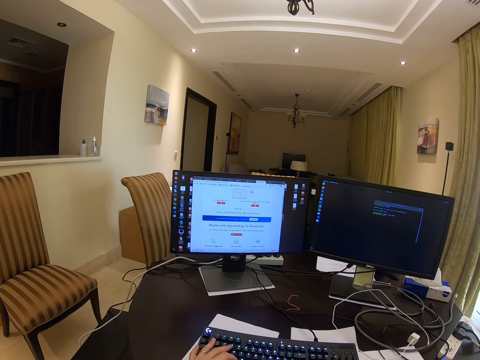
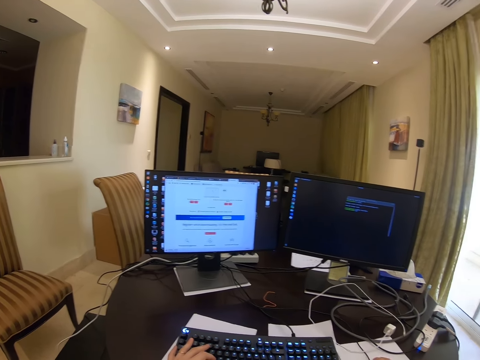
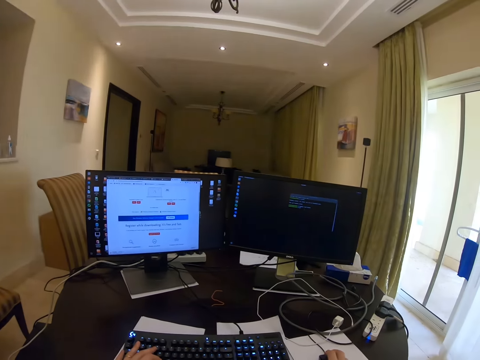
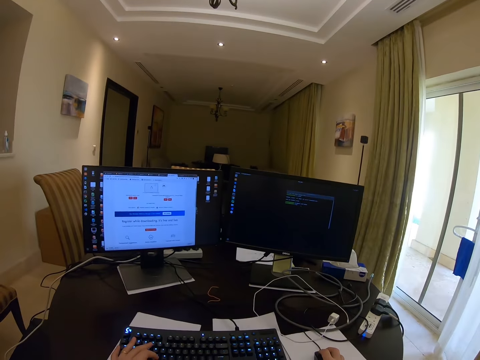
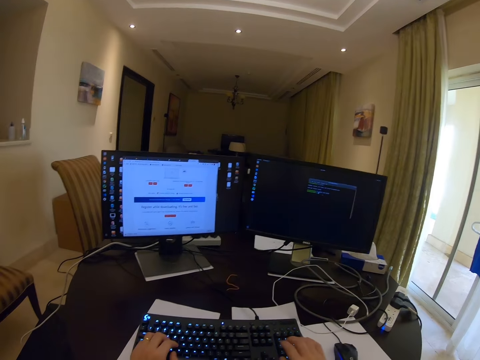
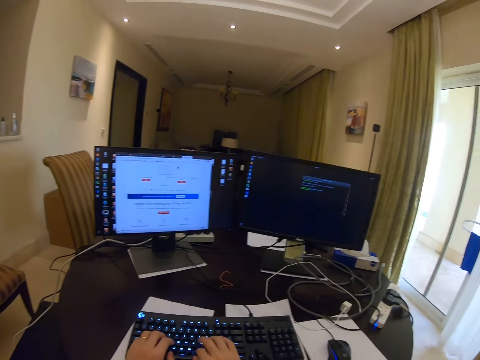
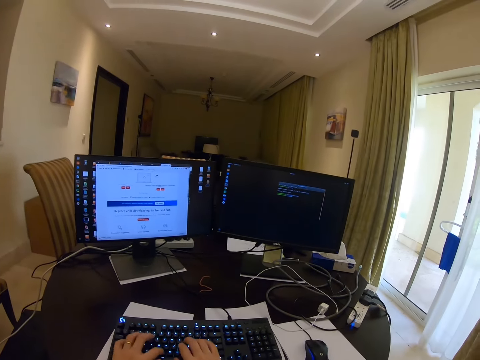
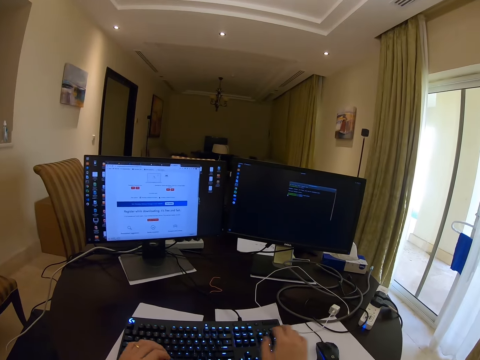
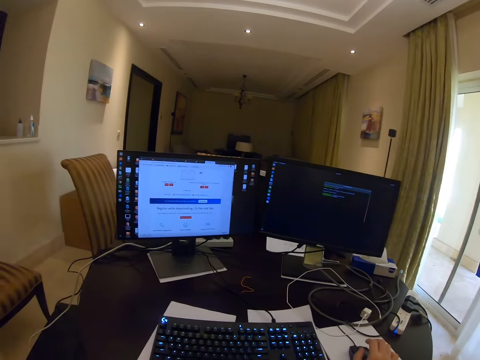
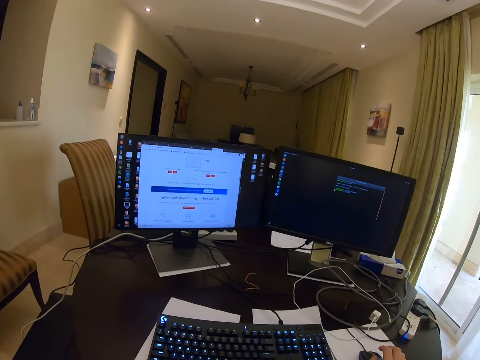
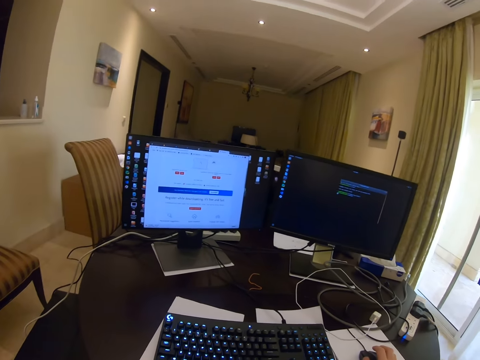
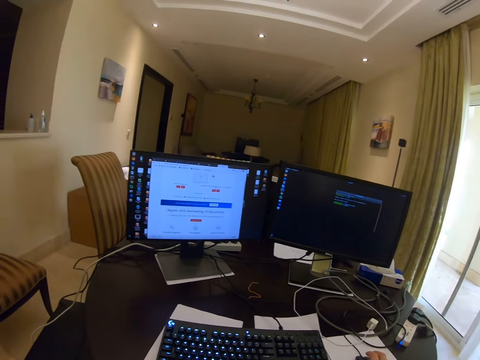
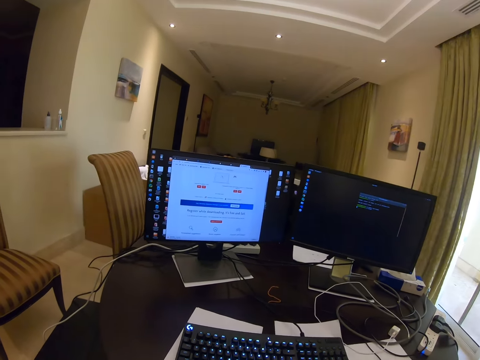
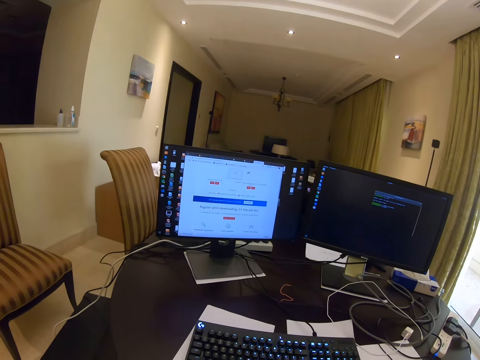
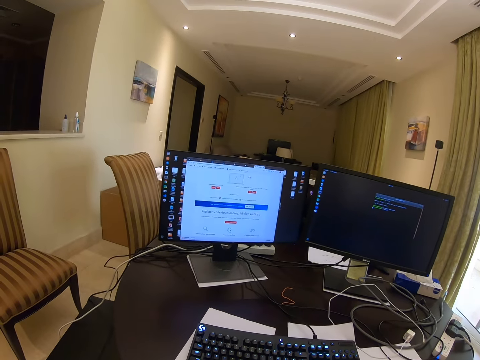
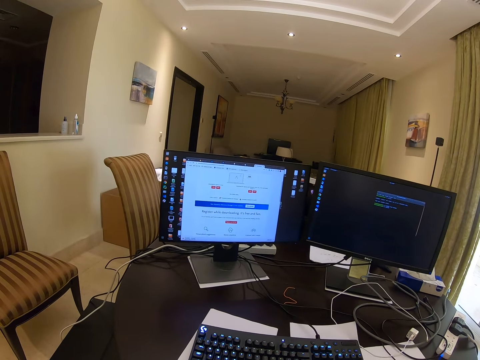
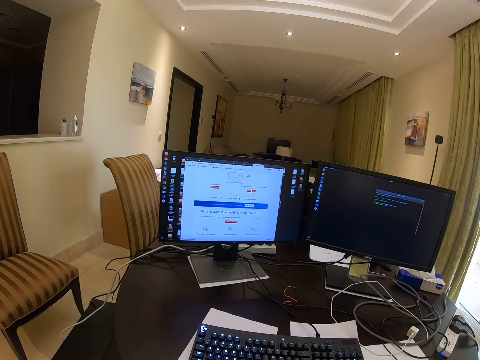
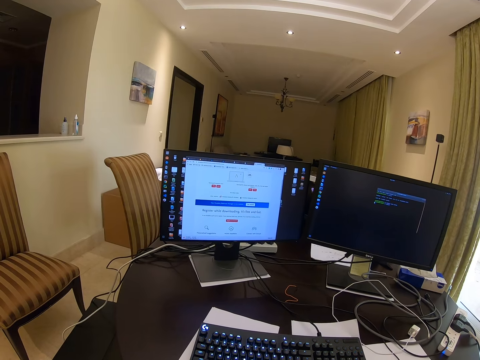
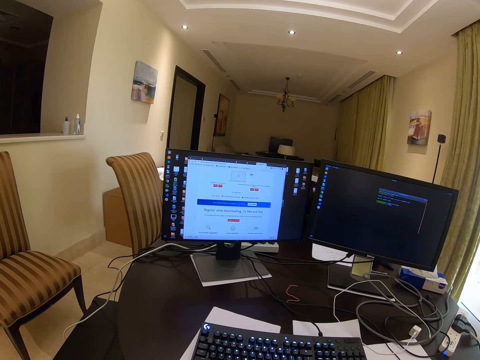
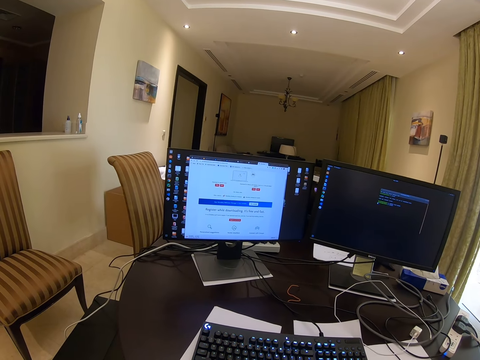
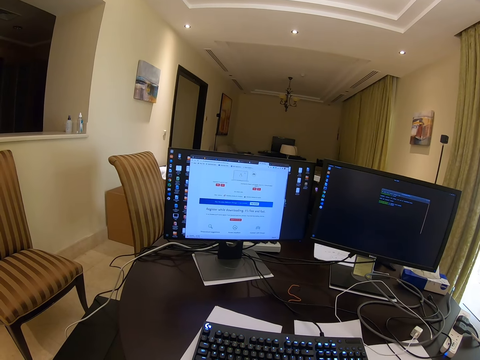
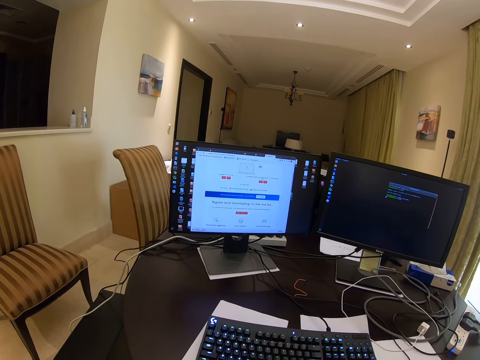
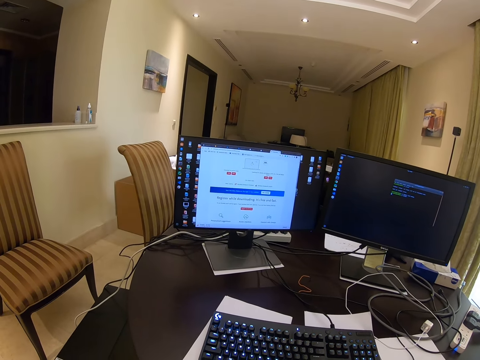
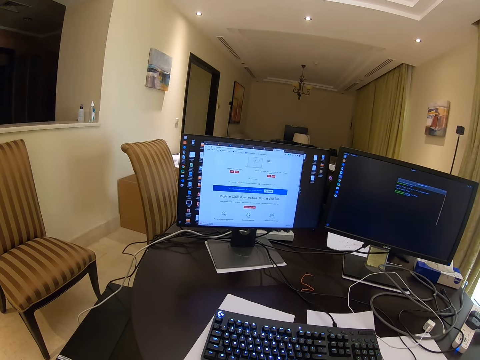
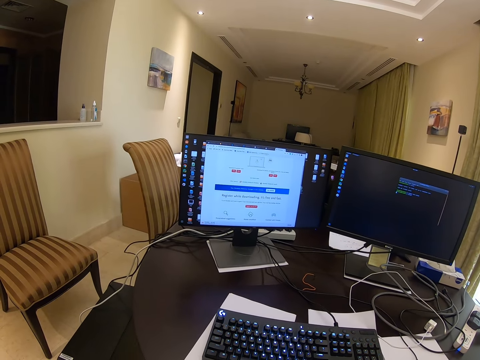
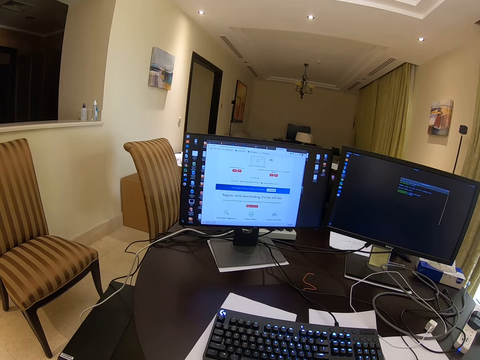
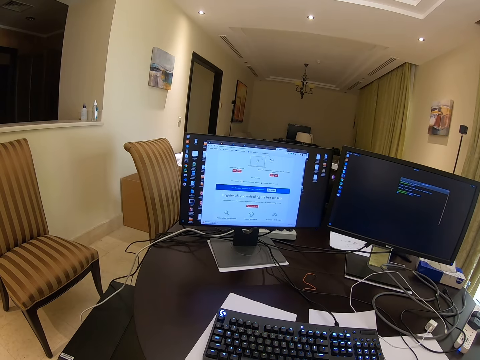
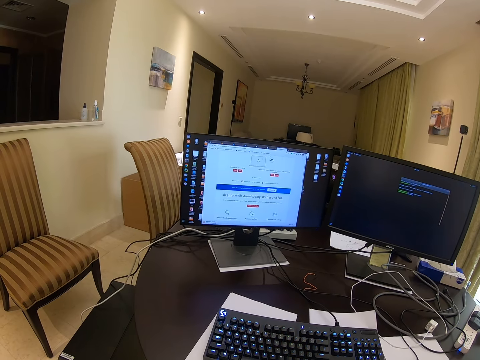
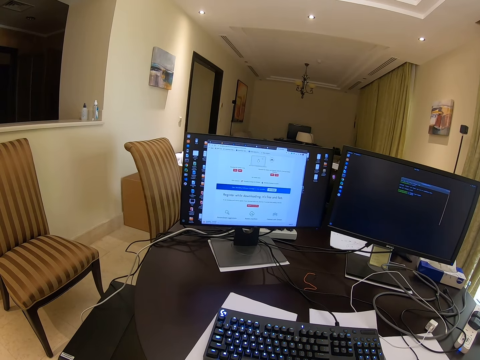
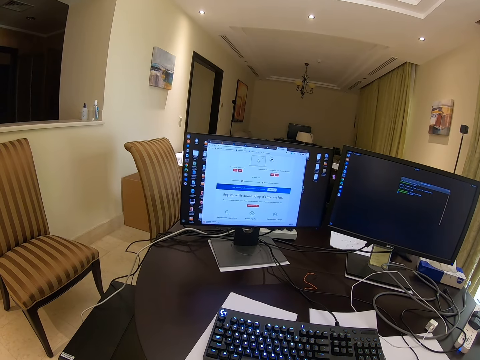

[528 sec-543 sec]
The camera wearer types on the keyboard. They stare at the screen. They use the mouse.

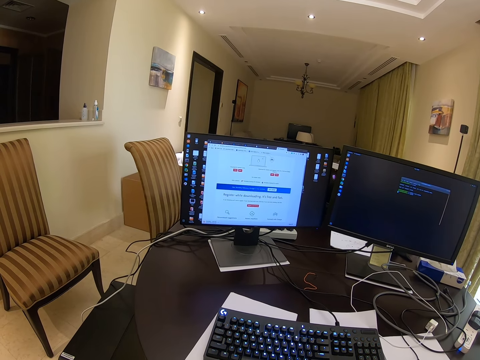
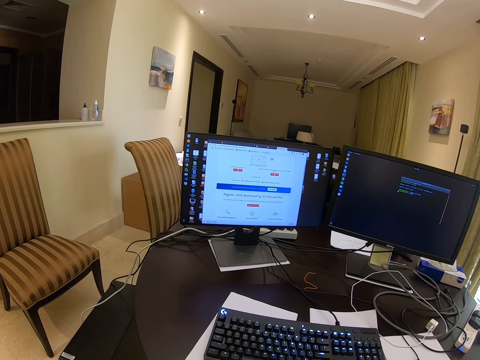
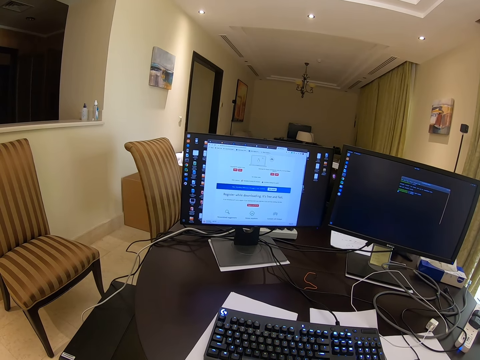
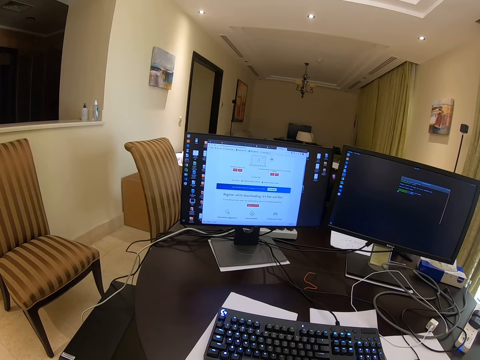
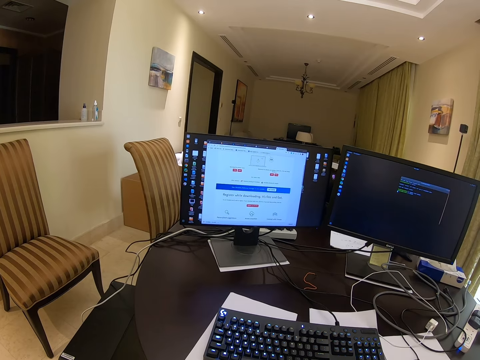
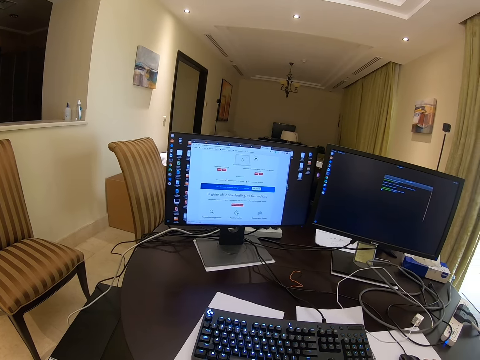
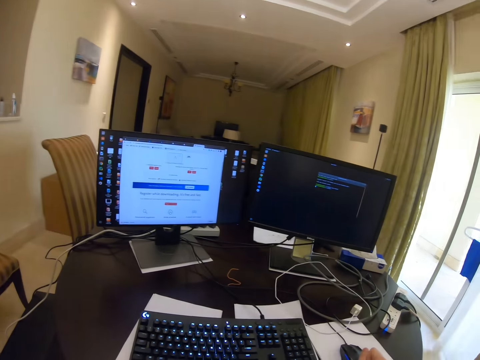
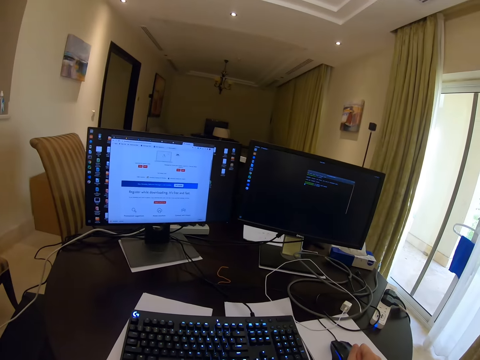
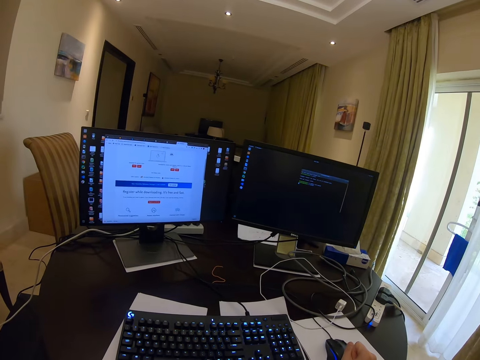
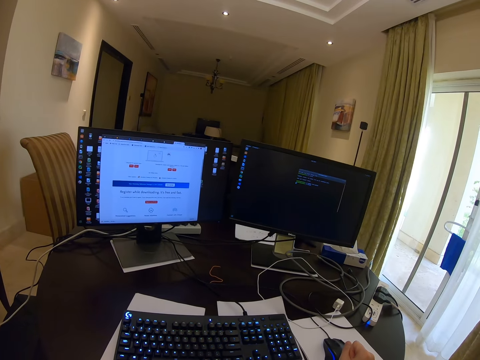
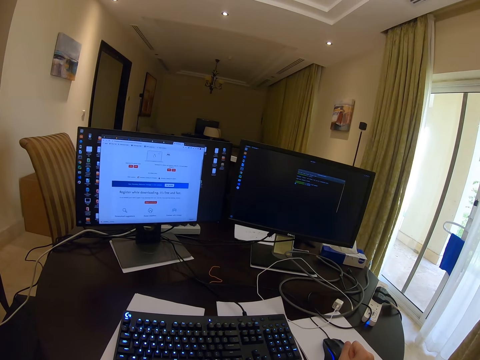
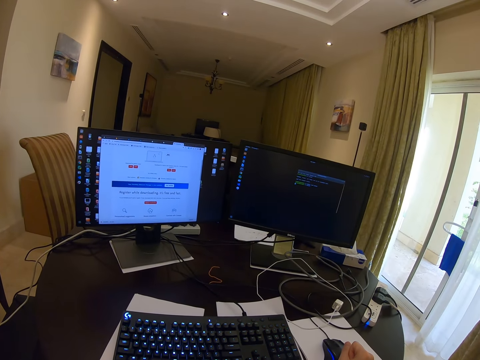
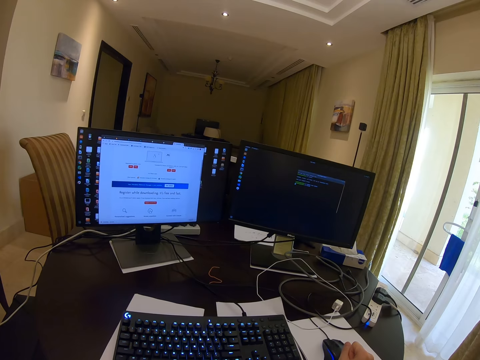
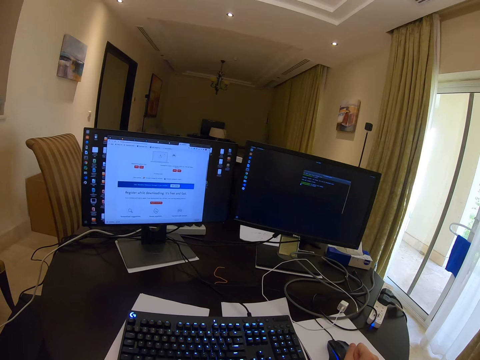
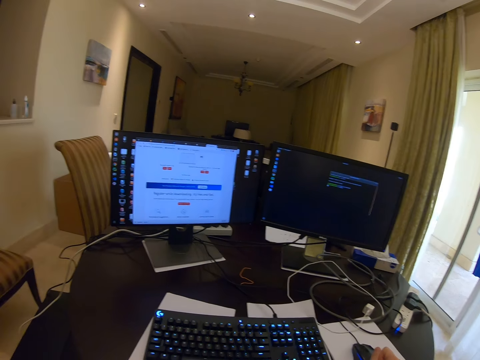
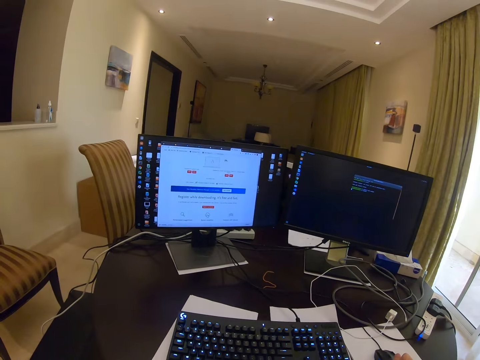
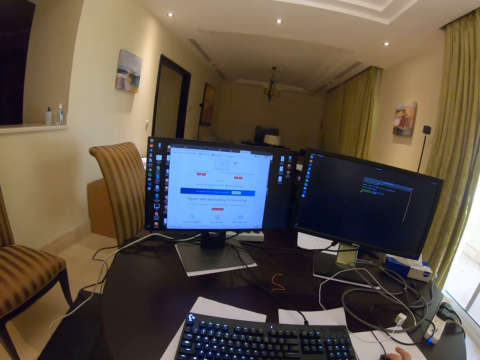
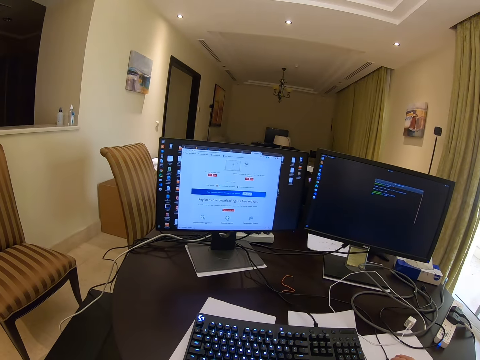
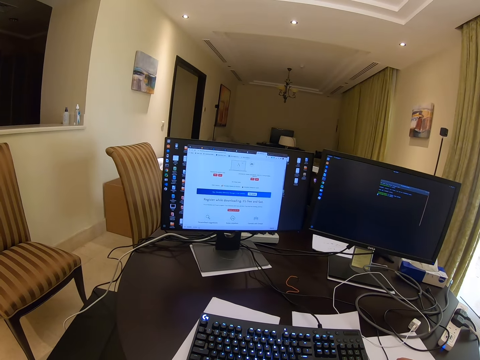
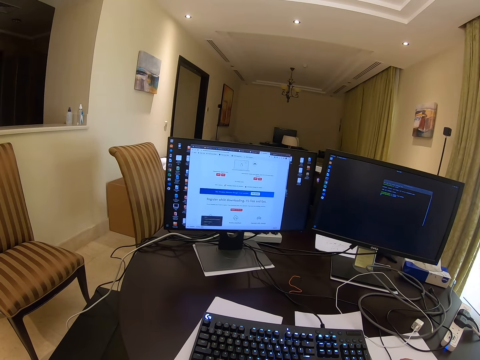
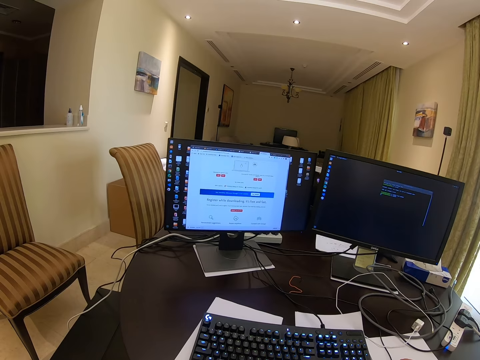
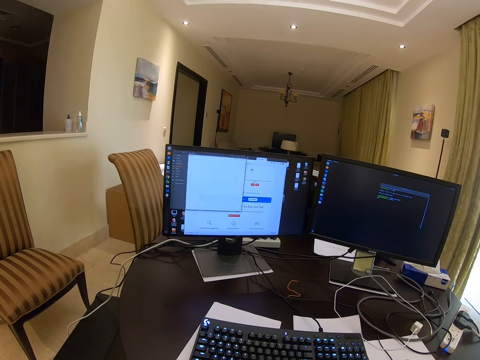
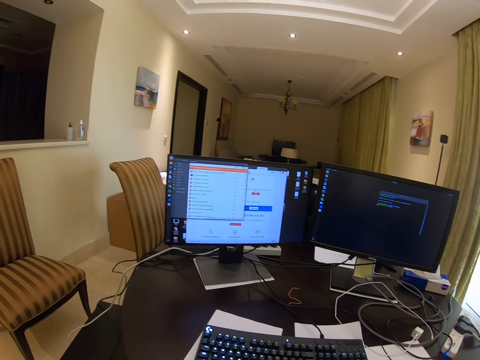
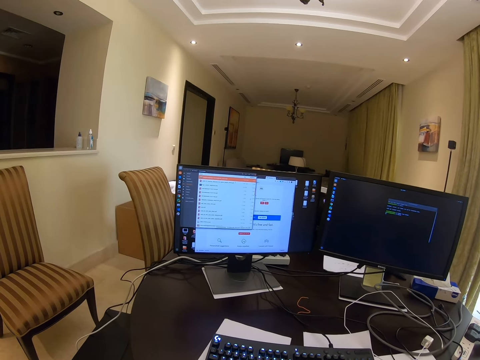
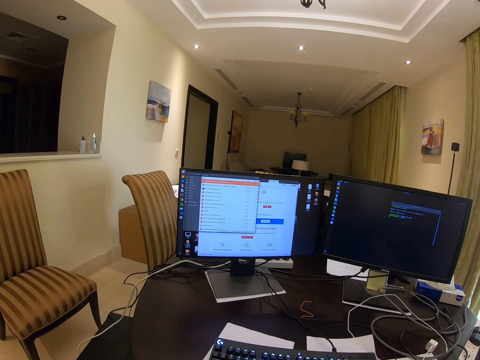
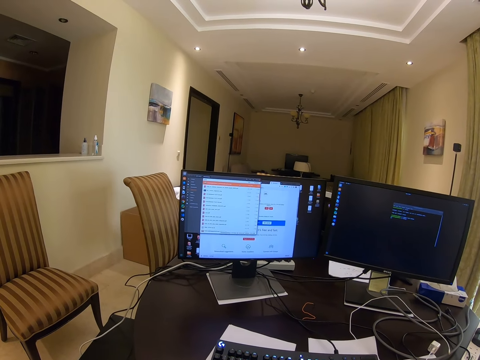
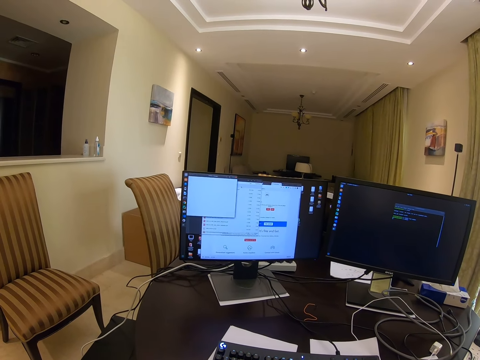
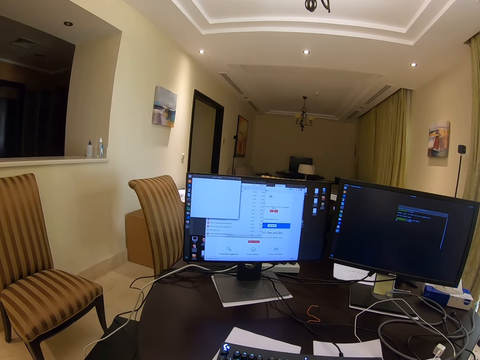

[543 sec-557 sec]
The camera wearer scrolls the computer.
